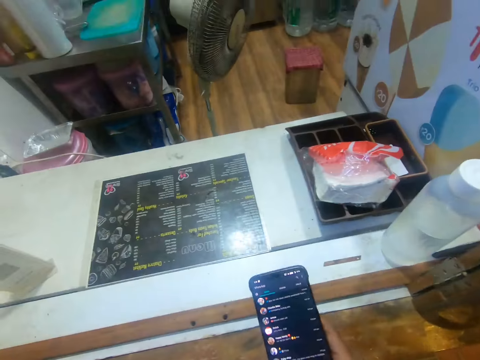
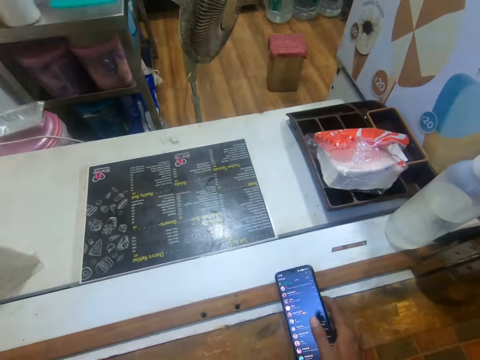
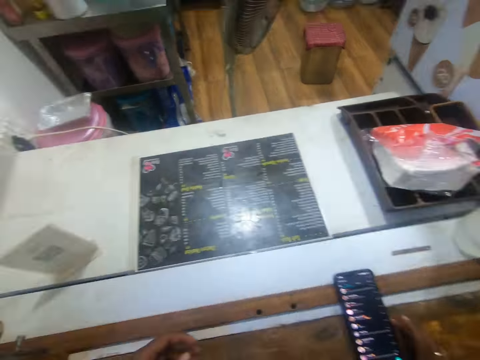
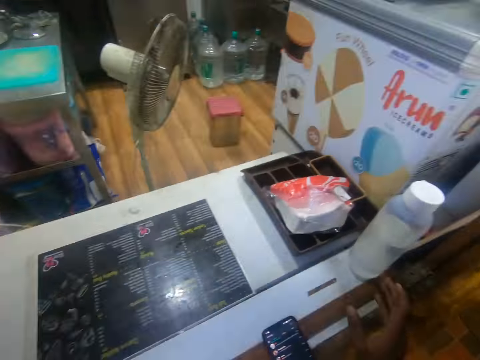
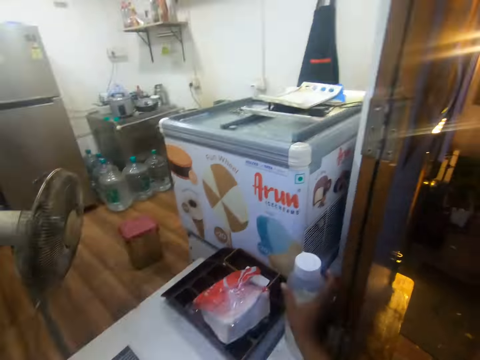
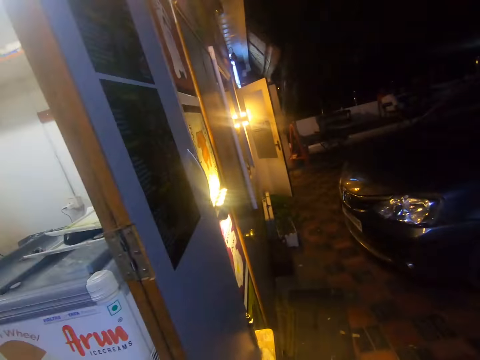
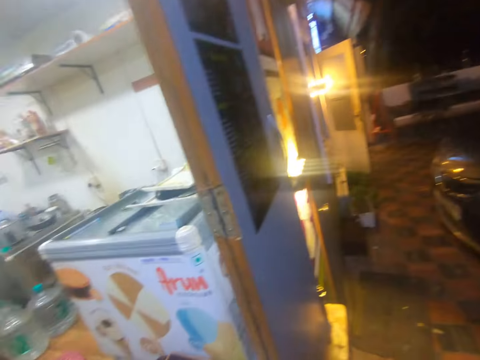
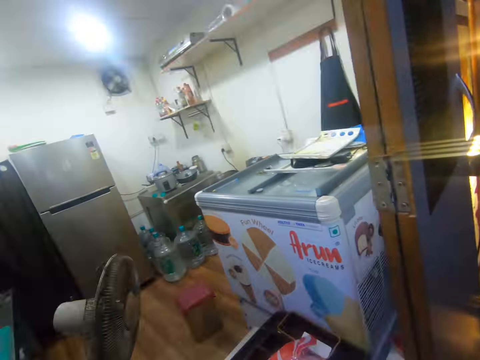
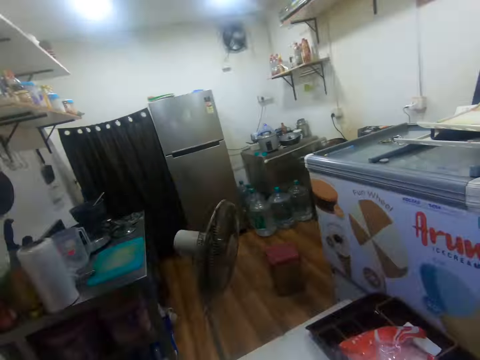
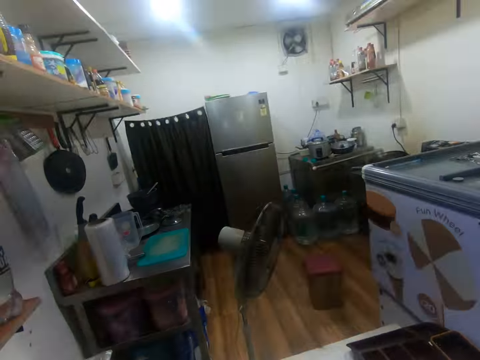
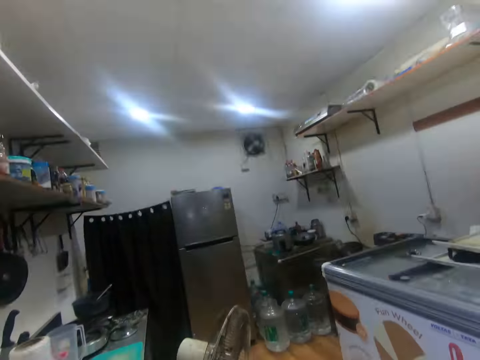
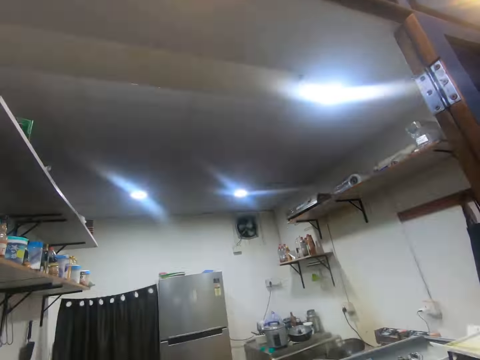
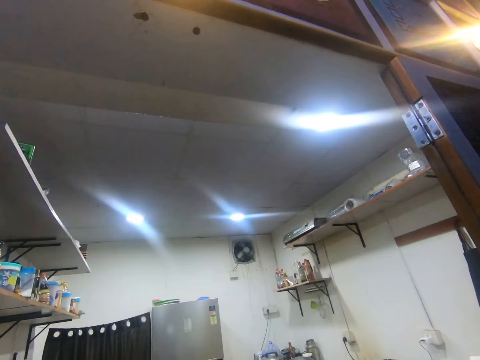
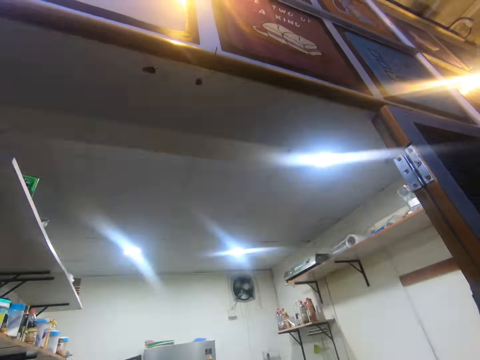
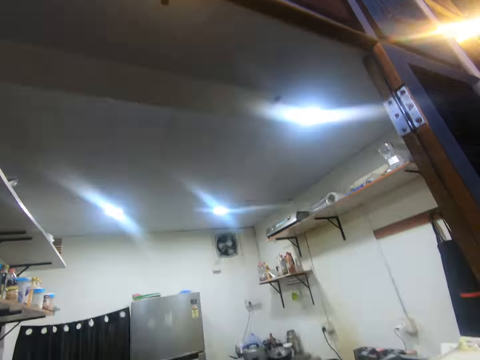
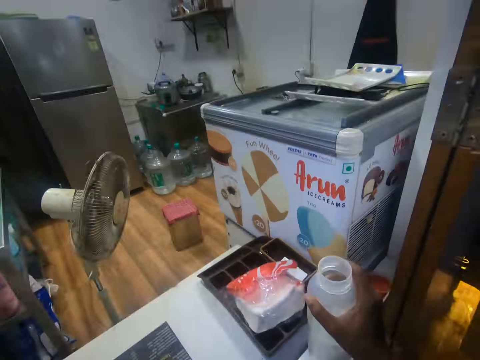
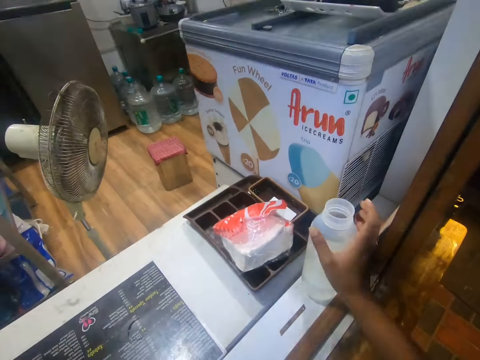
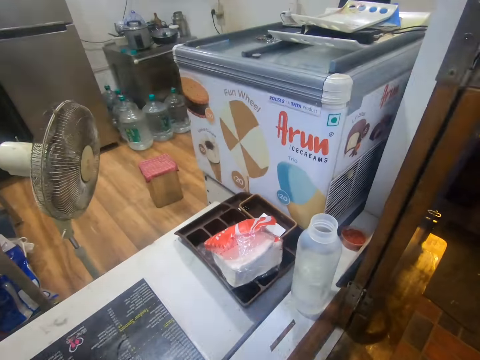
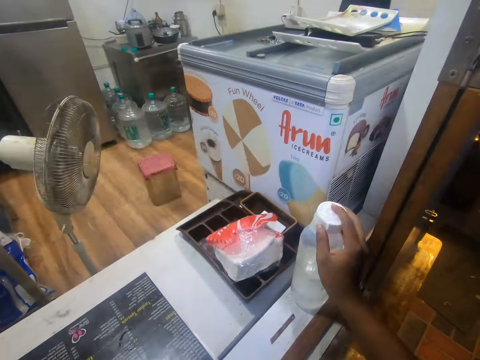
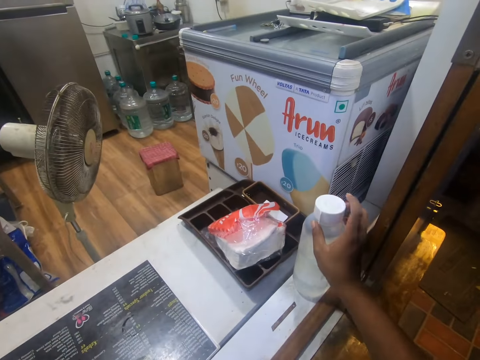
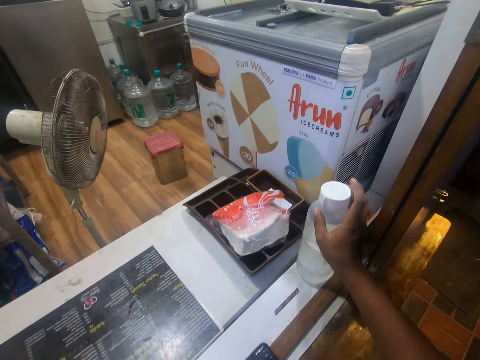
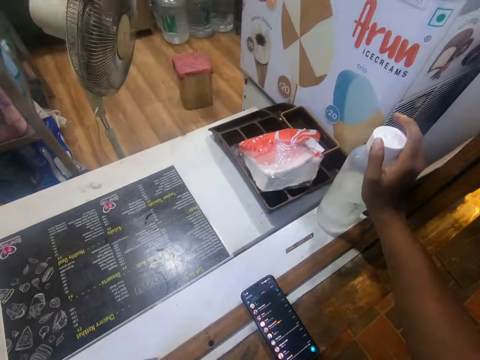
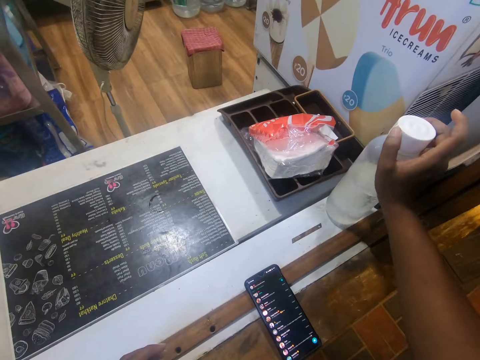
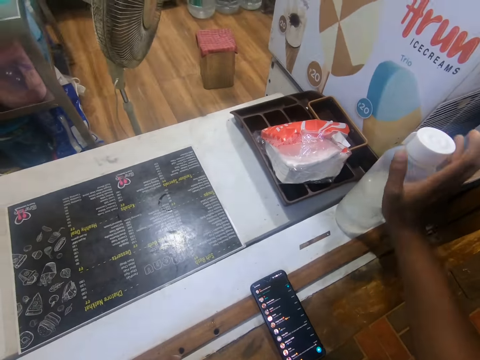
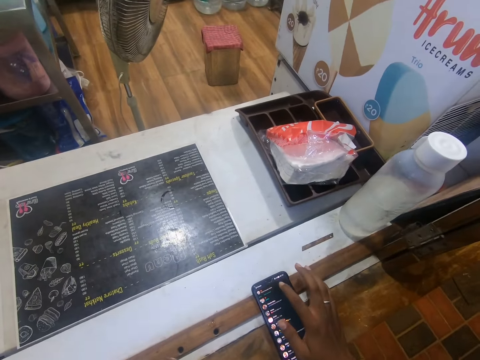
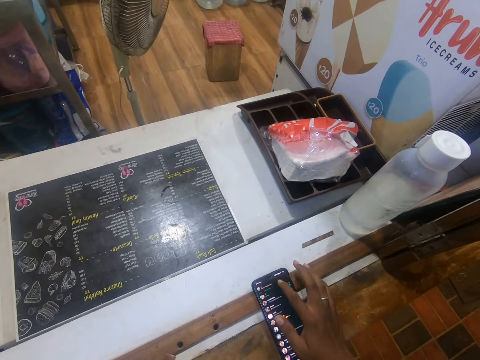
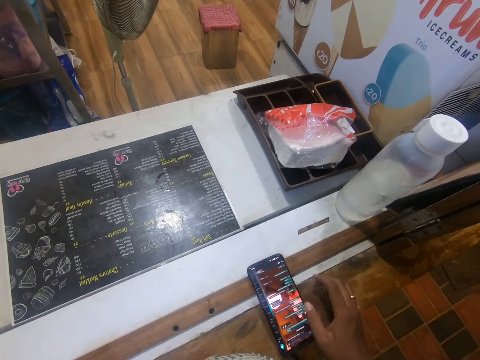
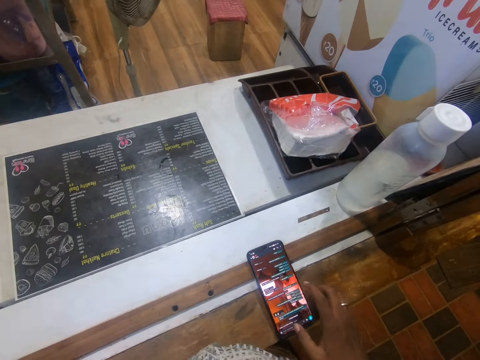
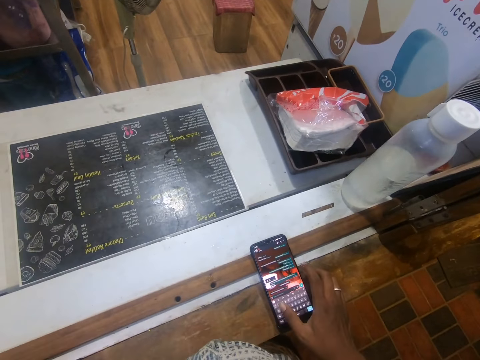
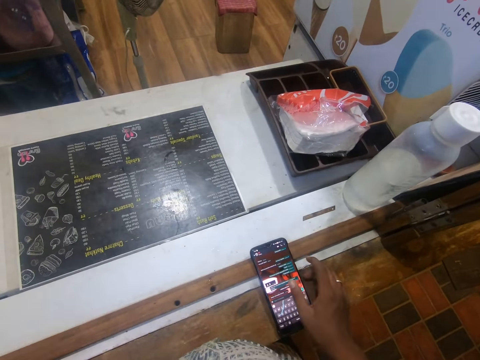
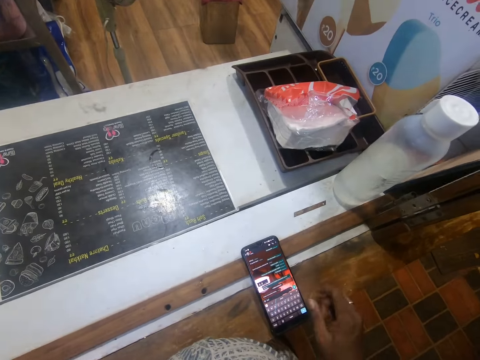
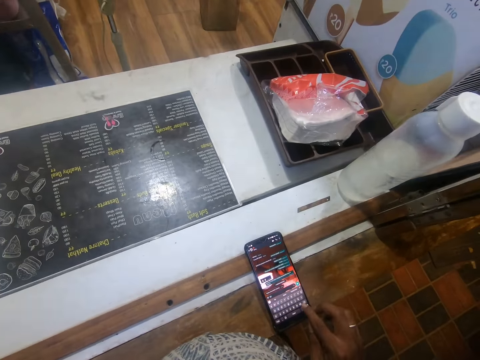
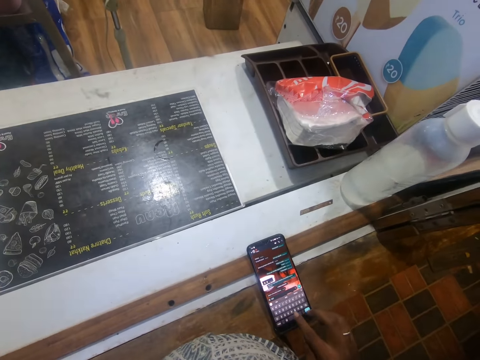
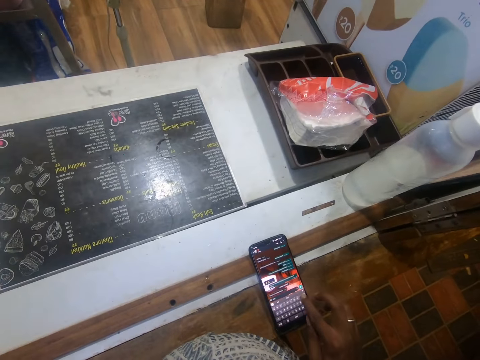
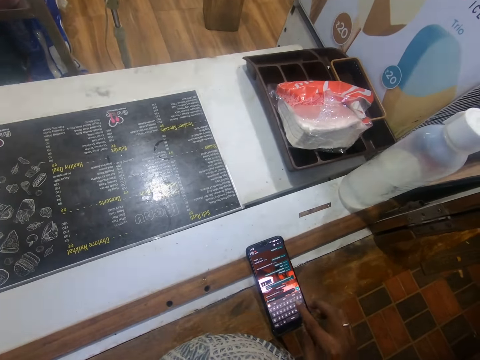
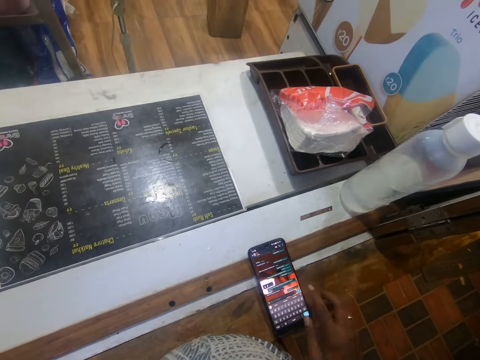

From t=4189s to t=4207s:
The camera wearer places the phone on a table with his right hand. He picks up a water bottle from the table with his right hand. He holds the bottle with the right hand. He looks around. He does something. He places the water bottle on the table with his right hand. He covers the water bottle with a cover in his right hand. He operates the mobile phone on the table with his right hand. He touches the phone with the right hand.

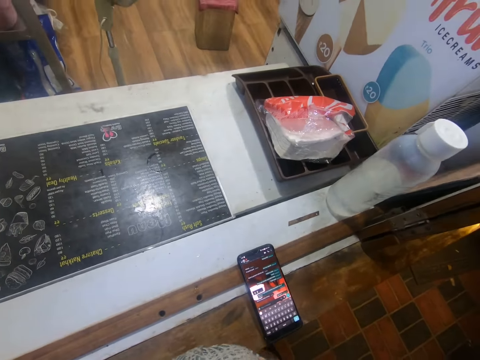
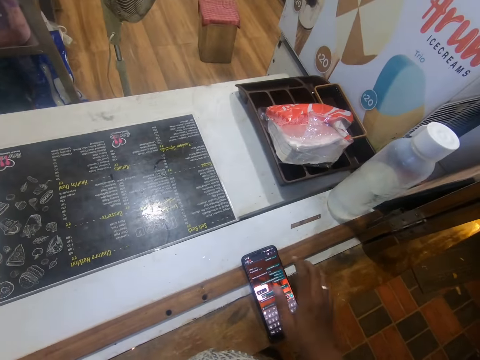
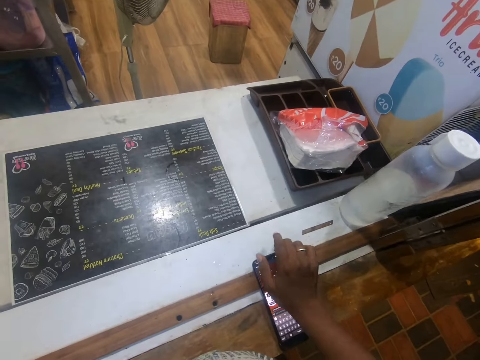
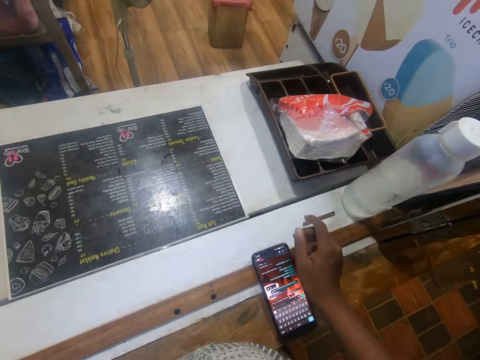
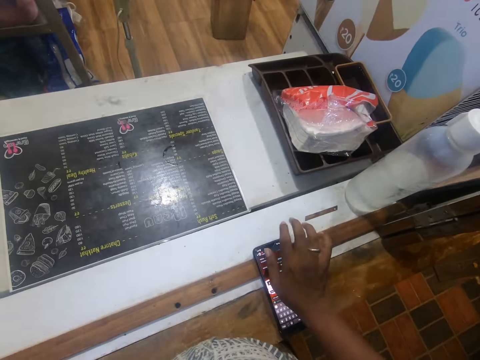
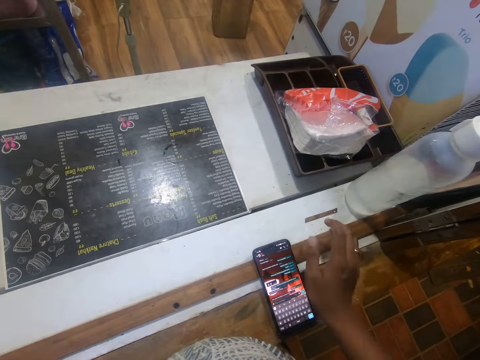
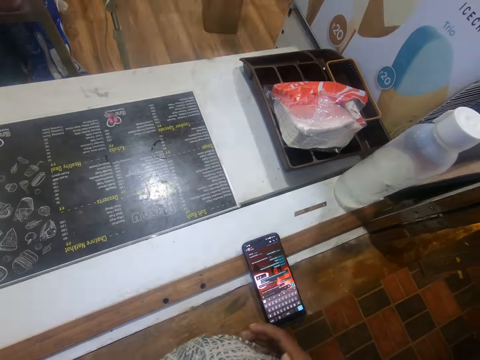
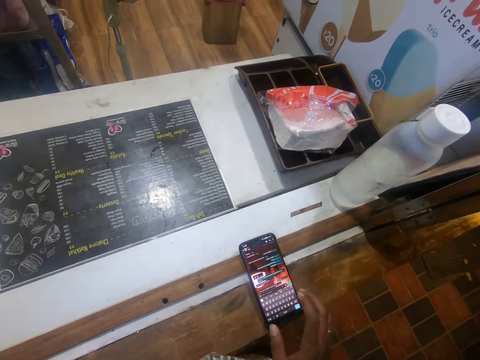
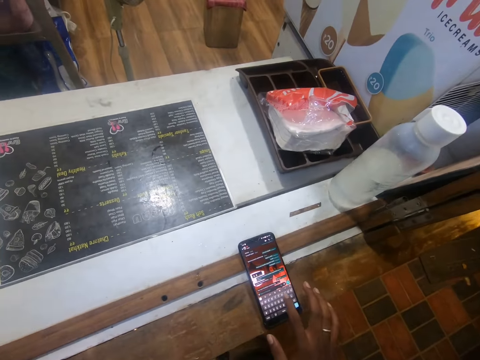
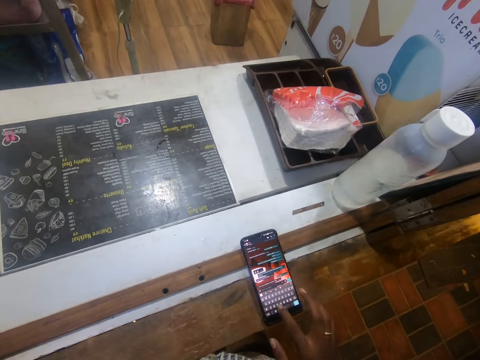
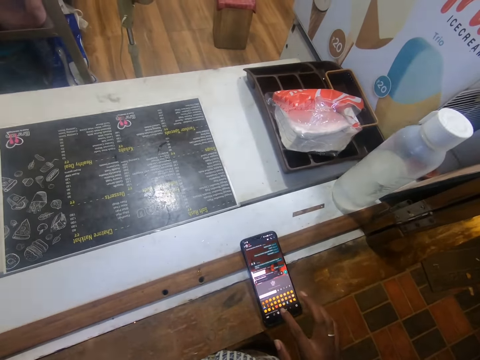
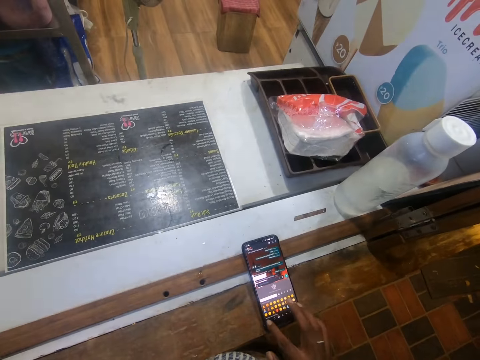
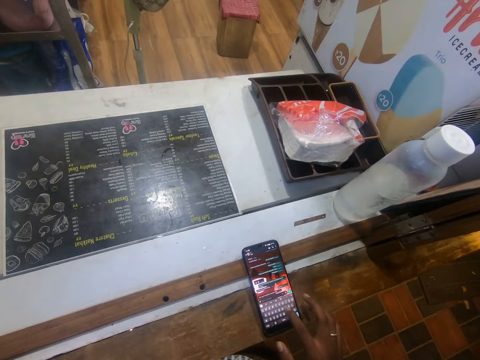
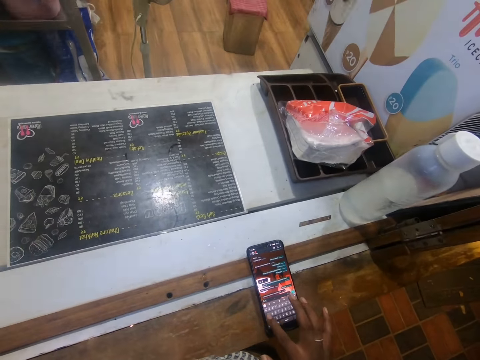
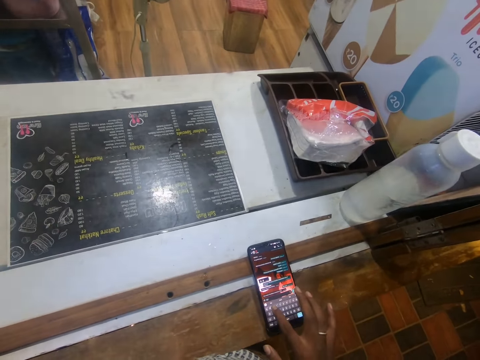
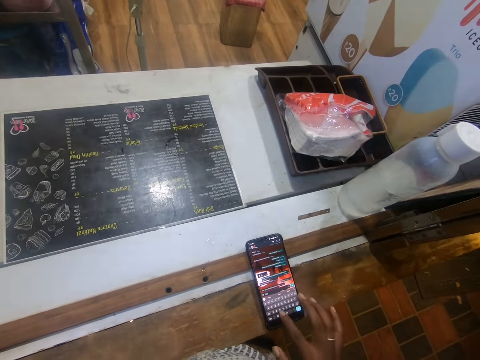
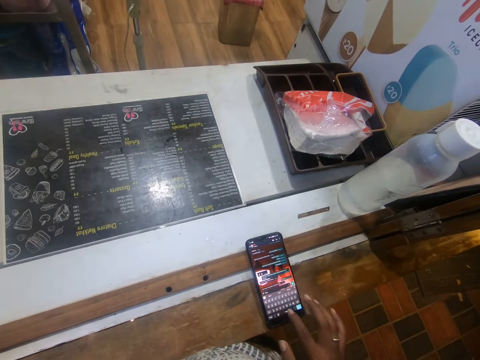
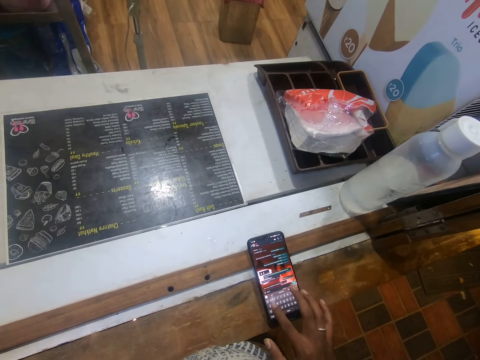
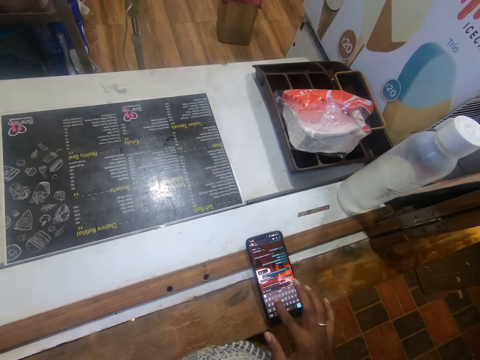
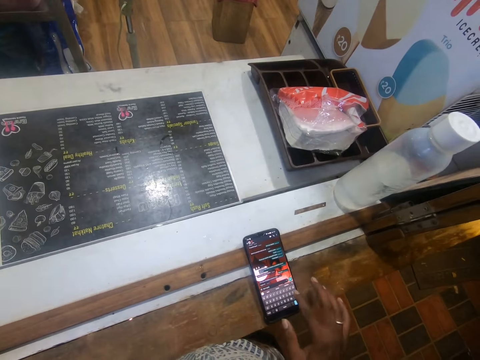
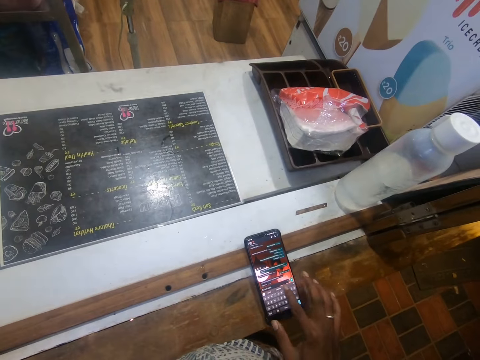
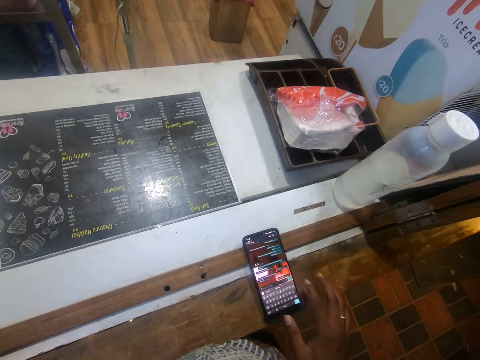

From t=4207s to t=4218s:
The camera wearer cleans the mobile phone on the table with his right hand. He operates the mobile phone on the table with his right hand.
